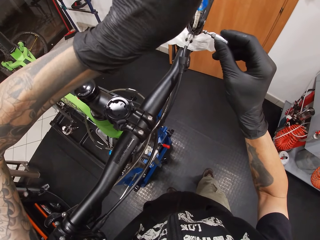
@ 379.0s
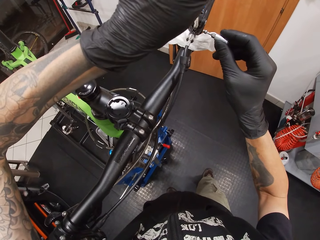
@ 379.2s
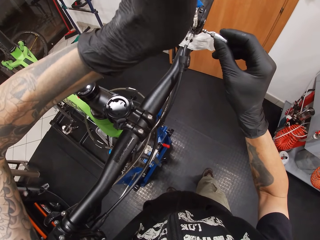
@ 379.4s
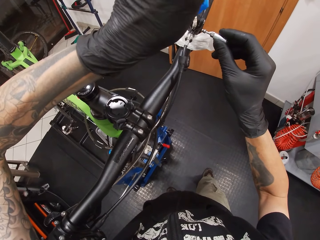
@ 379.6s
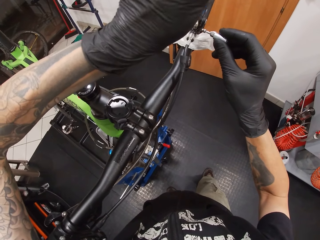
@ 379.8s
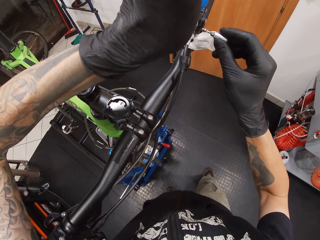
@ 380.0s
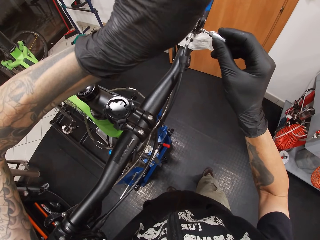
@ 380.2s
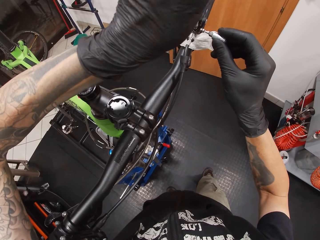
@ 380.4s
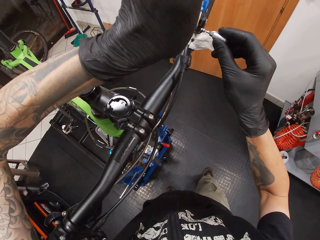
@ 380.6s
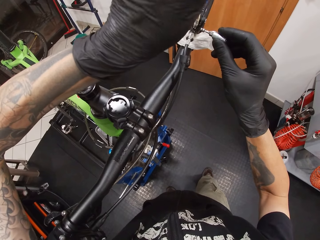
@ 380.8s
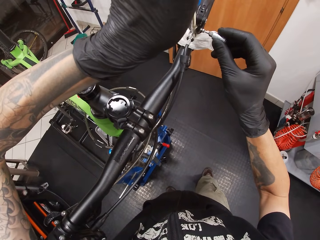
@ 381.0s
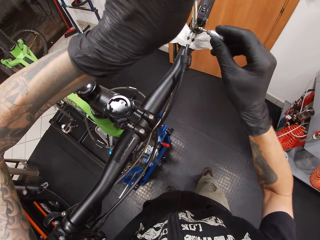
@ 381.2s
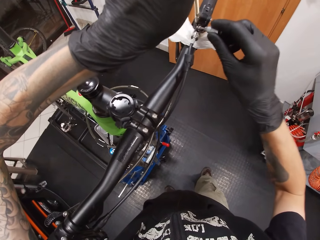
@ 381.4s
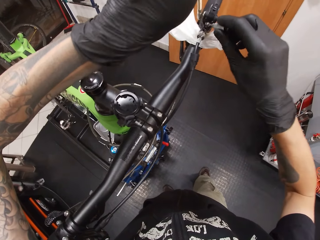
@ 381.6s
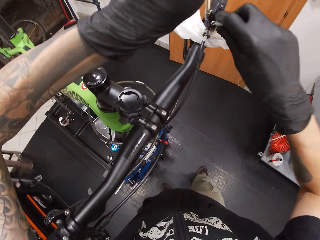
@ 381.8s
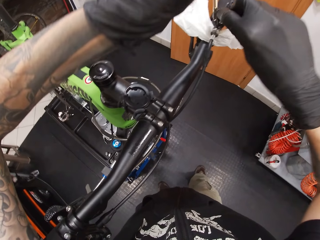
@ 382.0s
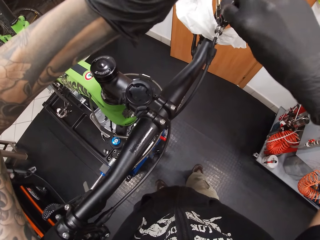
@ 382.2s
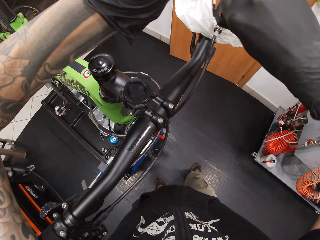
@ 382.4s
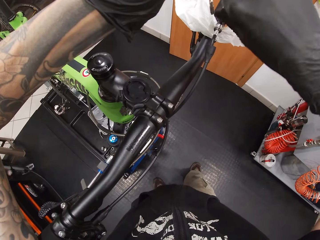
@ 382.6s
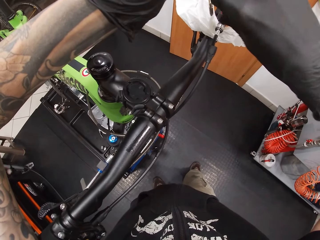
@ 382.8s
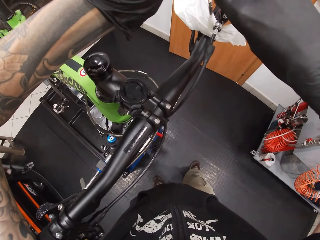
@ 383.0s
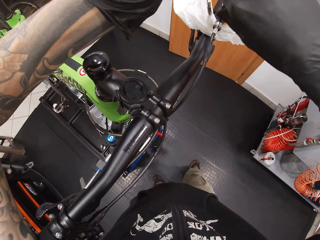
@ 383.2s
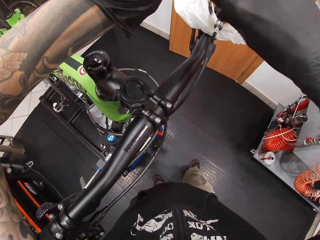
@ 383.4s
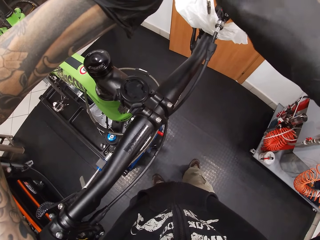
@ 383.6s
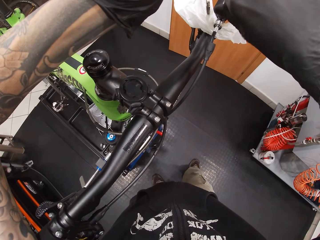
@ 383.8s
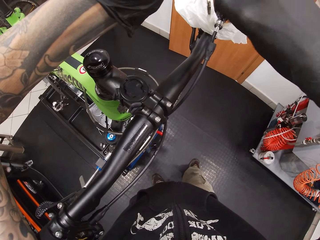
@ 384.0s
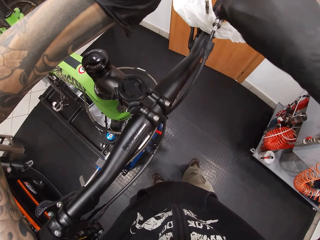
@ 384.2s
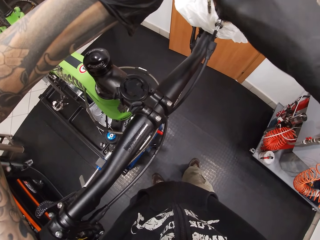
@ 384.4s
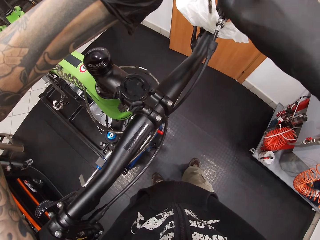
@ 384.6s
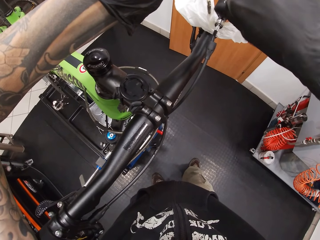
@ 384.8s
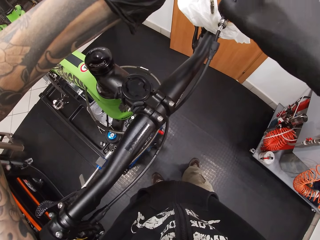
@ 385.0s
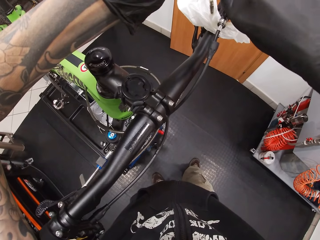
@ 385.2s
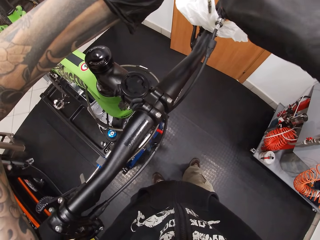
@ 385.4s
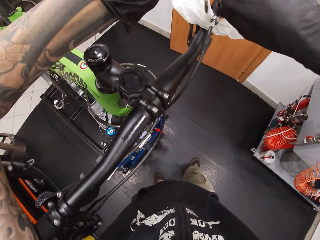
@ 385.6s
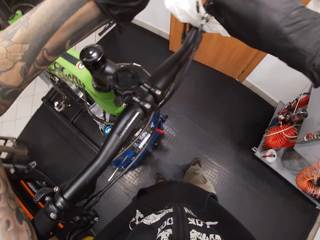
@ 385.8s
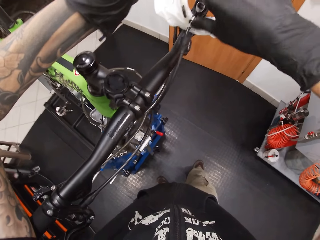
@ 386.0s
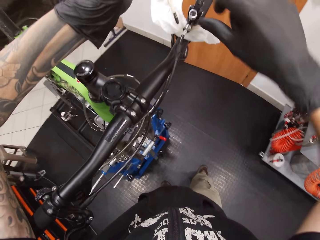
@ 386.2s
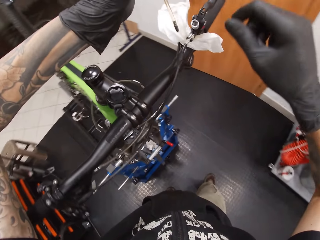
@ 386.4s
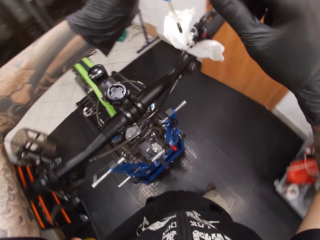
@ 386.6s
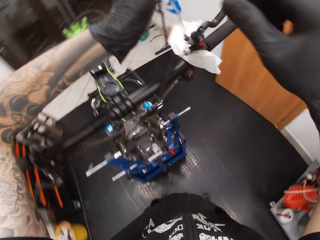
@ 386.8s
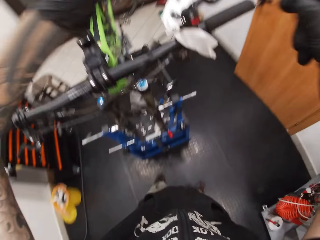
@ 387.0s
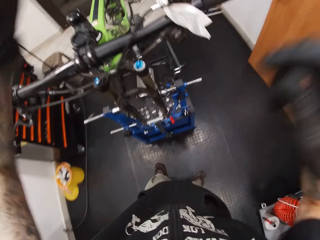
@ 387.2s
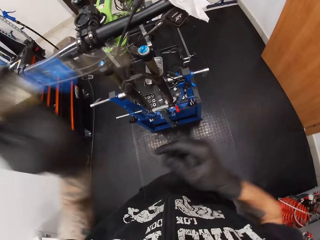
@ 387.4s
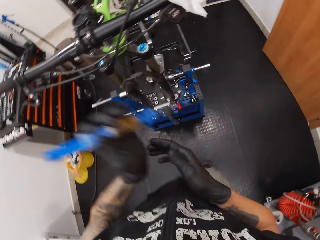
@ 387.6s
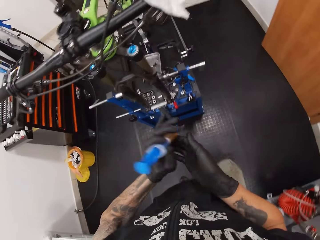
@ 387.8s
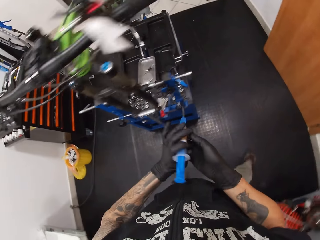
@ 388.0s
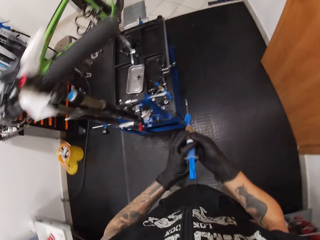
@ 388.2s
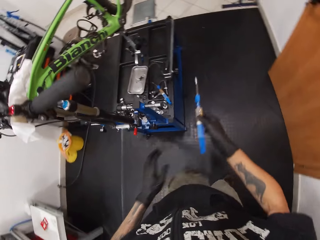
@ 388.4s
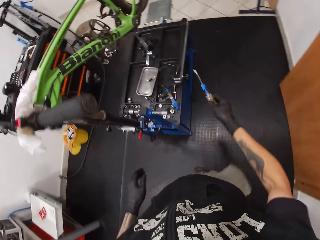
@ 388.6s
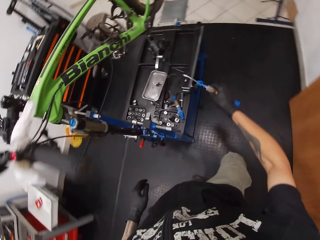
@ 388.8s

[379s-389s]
The camera wearer removes the oil syringe from the bicycle with his left hand. He puts the socket in the bicycle brake hood with his right hand. He fixes the nut on the bicycle.

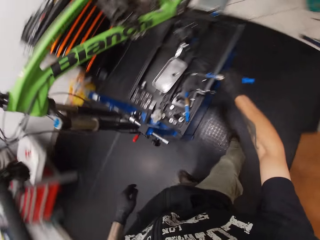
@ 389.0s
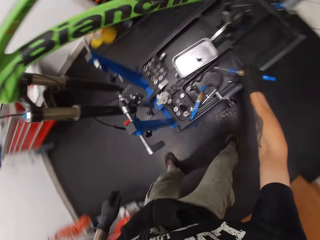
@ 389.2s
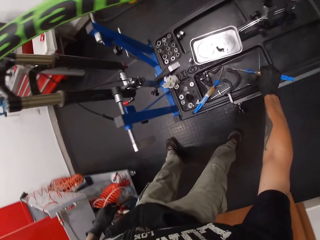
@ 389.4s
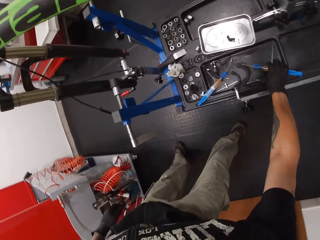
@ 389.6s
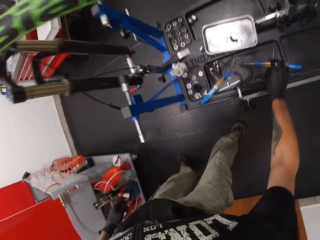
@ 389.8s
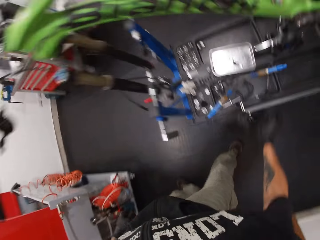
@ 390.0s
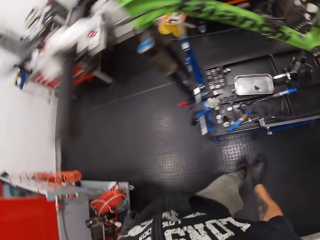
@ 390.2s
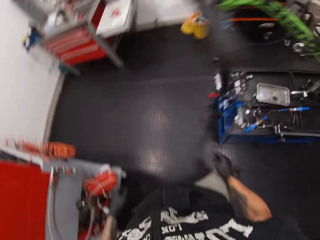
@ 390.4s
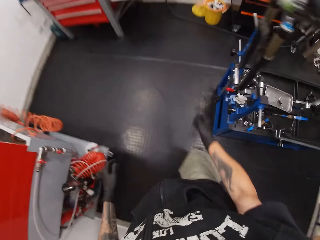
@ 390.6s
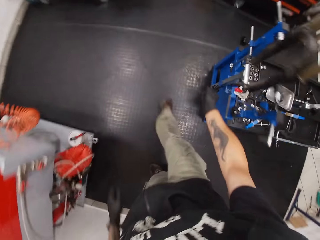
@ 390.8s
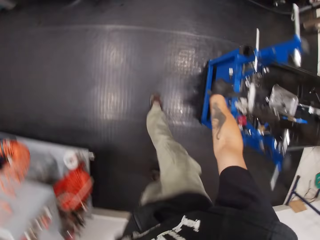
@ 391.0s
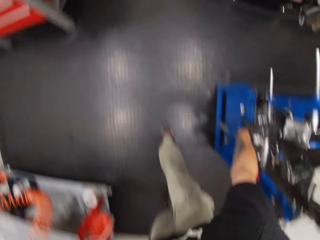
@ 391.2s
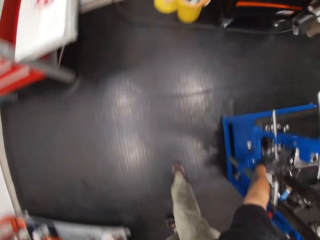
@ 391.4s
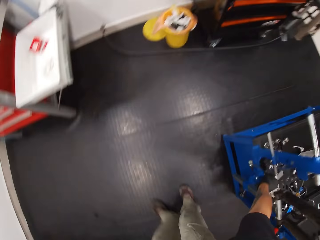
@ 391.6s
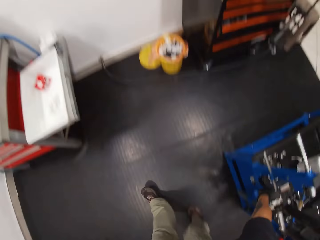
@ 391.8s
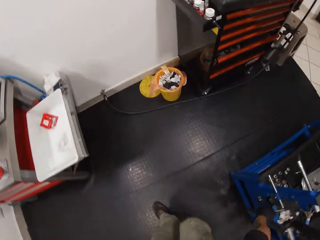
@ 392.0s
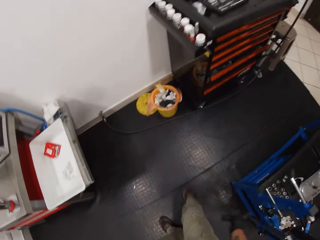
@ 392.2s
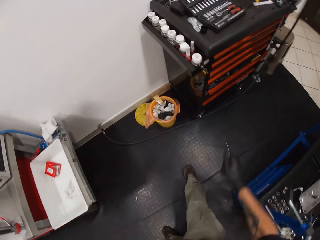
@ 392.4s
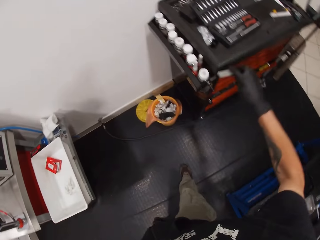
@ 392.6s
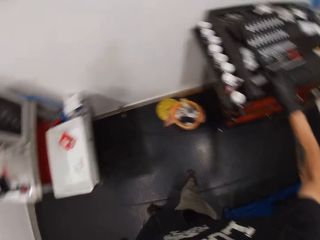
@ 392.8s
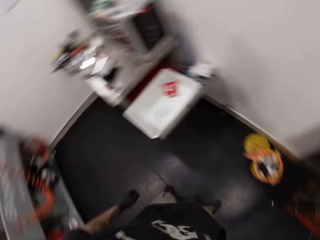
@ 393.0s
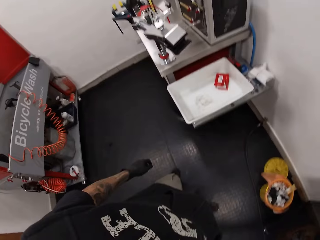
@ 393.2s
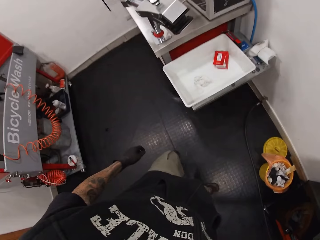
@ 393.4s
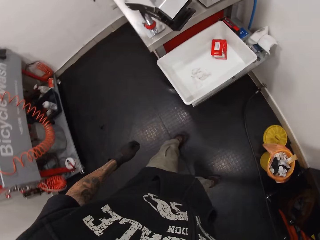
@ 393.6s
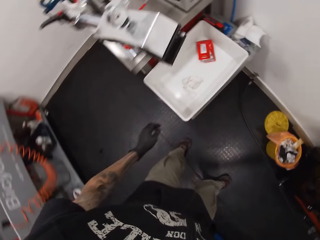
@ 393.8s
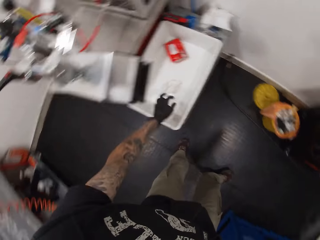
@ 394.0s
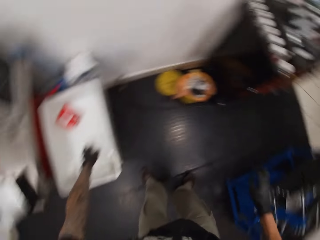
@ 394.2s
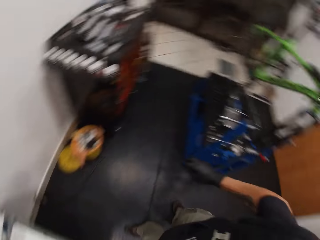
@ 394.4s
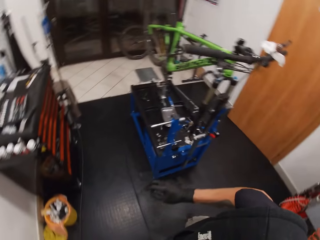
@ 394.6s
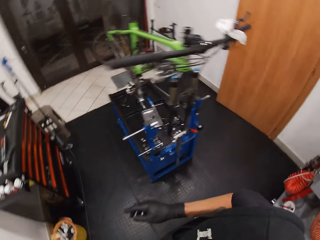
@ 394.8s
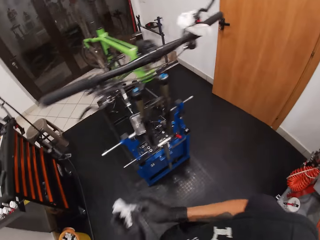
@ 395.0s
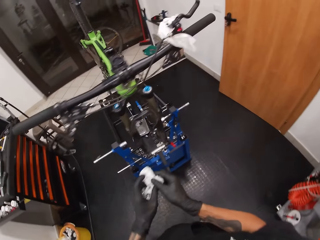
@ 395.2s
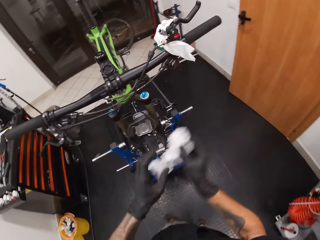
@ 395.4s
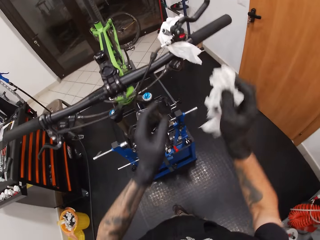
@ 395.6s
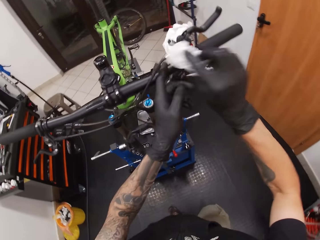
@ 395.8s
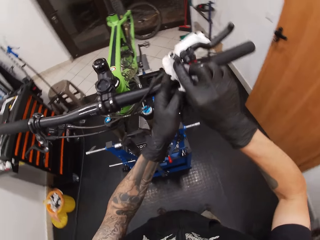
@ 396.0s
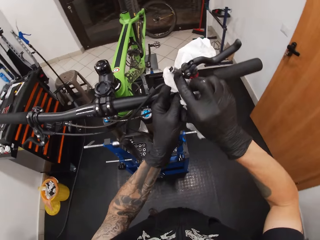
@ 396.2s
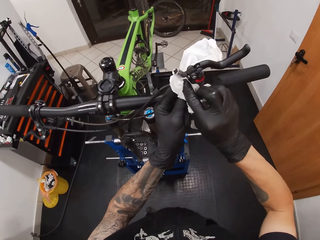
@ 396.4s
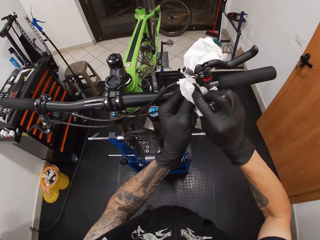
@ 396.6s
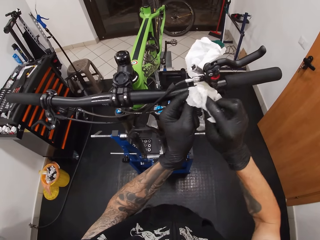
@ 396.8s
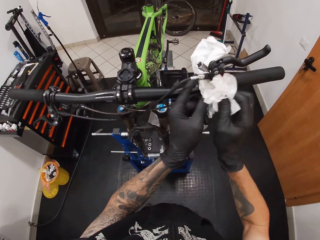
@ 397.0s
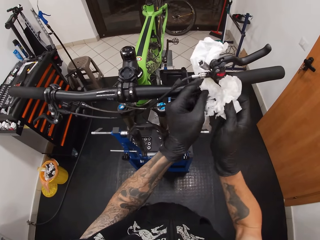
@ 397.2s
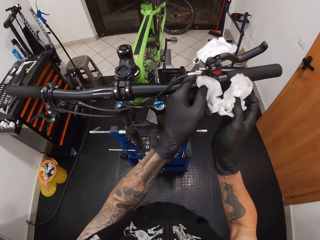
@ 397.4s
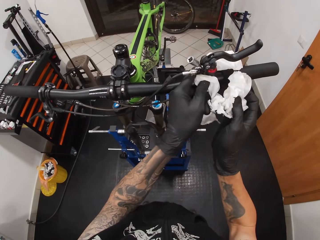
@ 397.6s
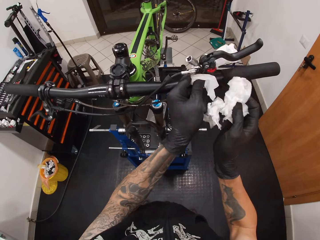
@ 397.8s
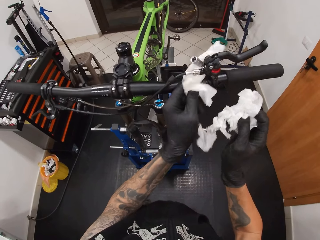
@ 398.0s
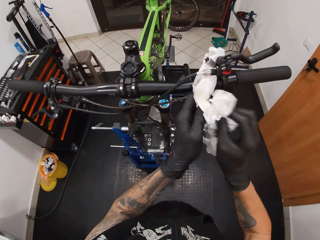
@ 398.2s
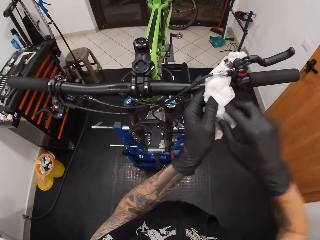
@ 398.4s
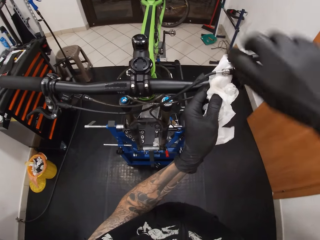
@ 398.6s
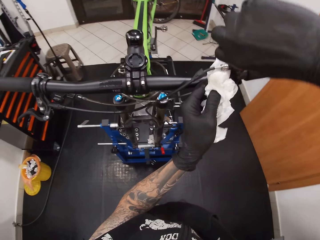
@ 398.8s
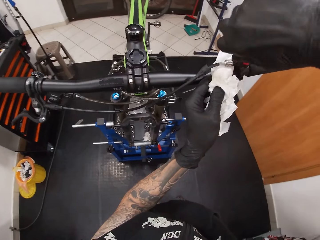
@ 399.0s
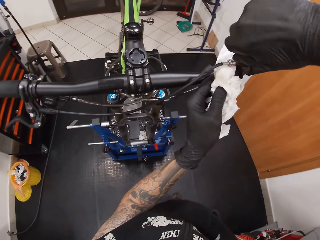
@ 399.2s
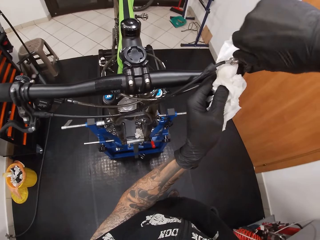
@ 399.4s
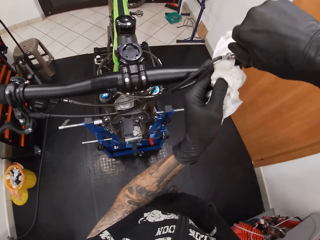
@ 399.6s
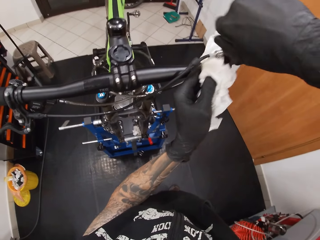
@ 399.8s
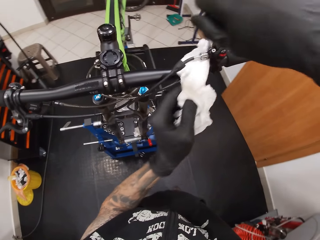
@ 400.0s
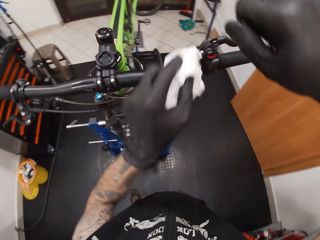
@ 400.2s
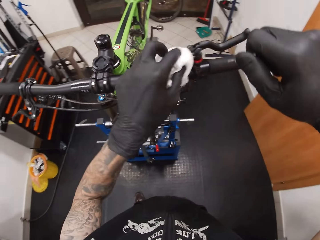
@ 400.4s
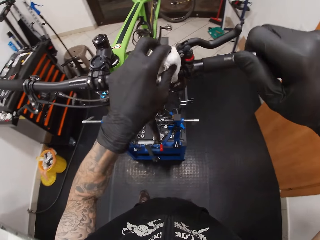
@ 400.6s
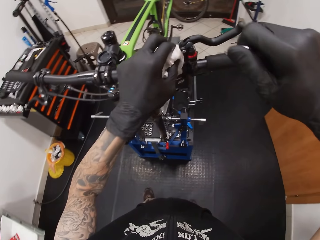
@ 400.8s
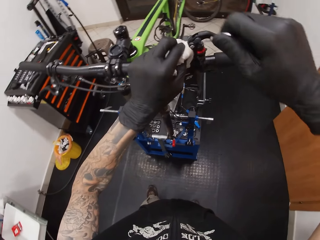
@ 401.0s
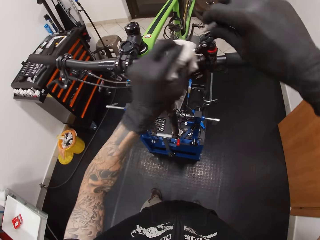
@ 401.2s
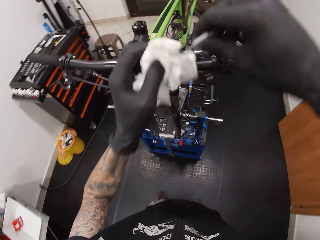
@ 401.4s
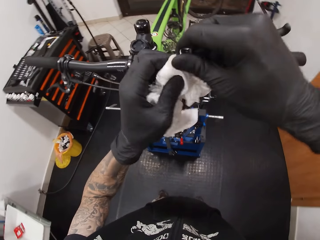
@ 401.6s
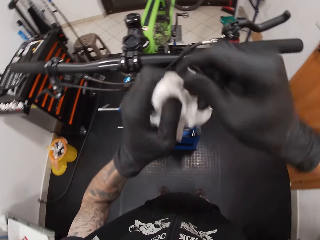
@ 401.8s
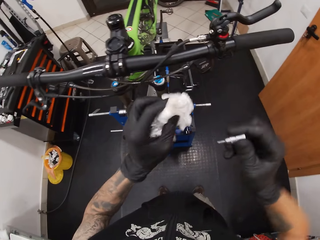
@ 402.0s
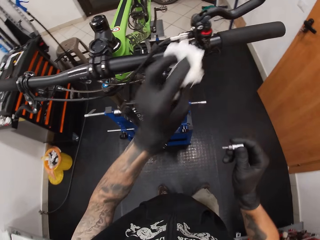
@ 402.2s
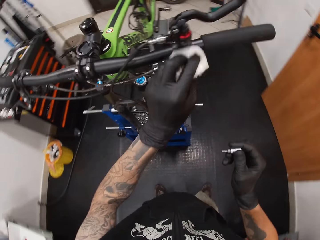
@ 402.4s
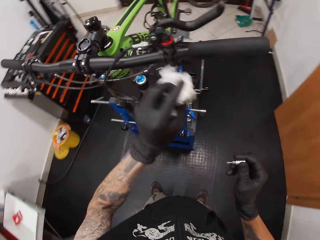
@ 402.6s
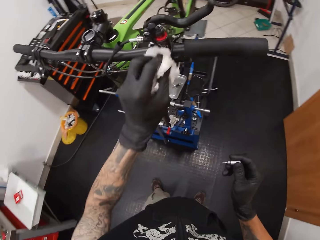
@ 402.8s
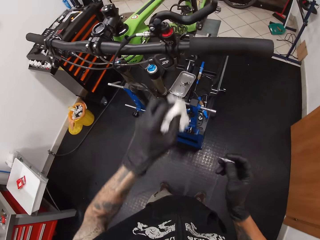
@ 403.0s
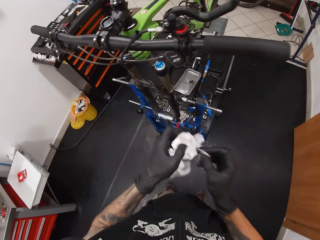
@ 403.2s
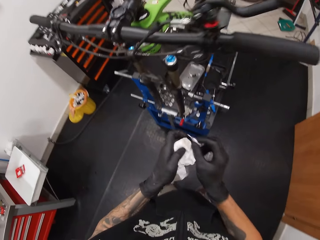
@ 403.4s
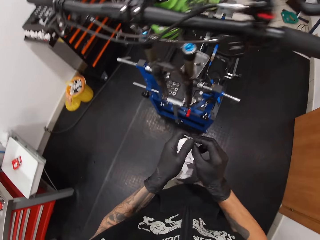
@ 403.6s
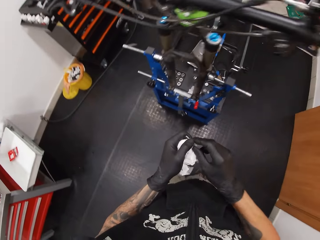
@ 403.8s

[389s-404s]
The camera wearer places the oil syringe on the work bench with his right hand. He drops something. He picks a tissue paper. He cleans the bicycle brake hood with a handkerchief in his right hand. He moves the handkerchief on the bicycle stem with his left hand. He removes the socket on the bicycle brake hood with his right hand. He cleans the socket with the handkerchief in his left hand. He cleans the bicycle brake hood with the handkerchief in his left hand.
